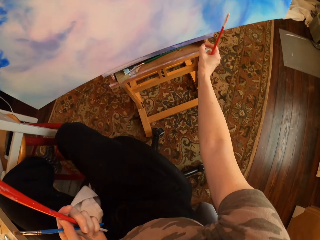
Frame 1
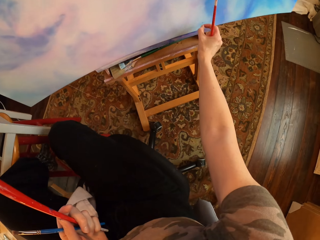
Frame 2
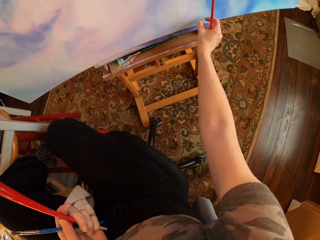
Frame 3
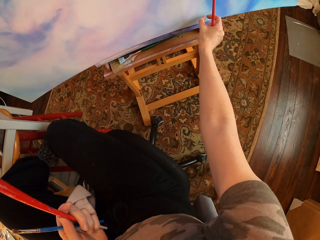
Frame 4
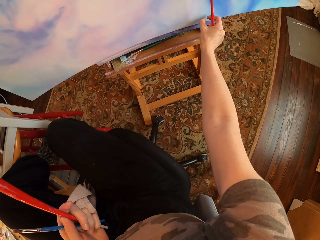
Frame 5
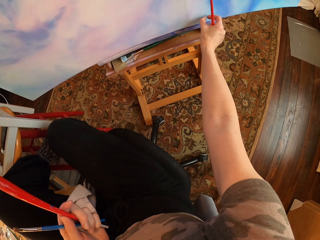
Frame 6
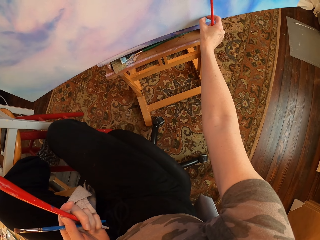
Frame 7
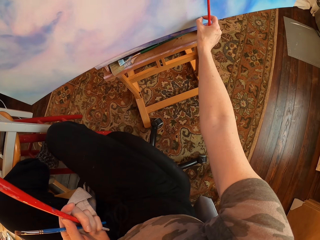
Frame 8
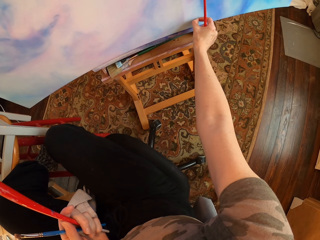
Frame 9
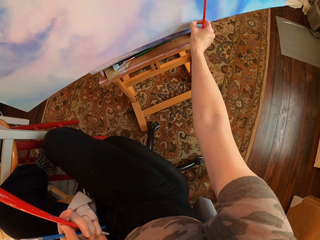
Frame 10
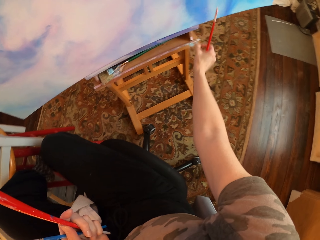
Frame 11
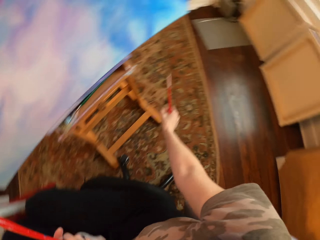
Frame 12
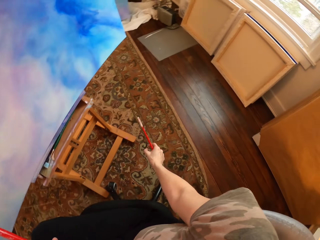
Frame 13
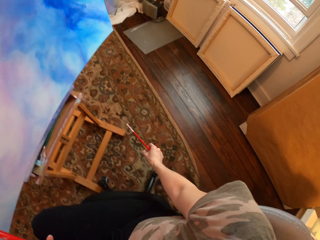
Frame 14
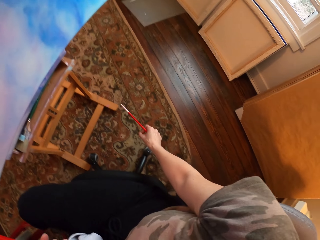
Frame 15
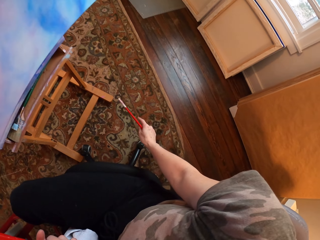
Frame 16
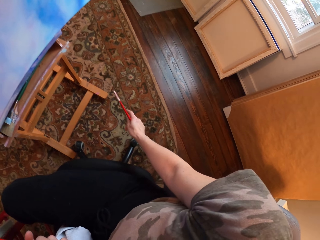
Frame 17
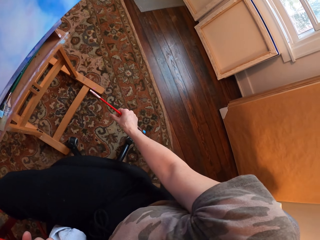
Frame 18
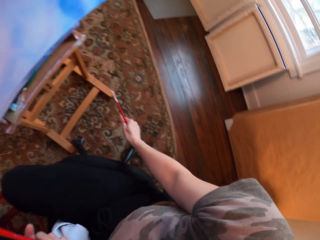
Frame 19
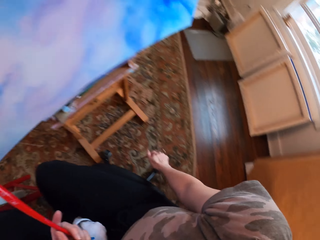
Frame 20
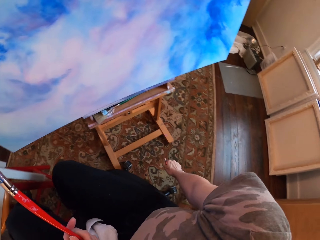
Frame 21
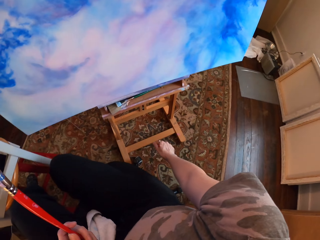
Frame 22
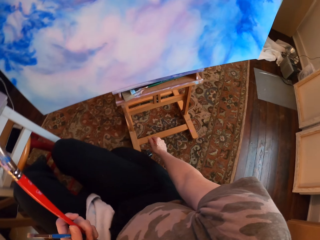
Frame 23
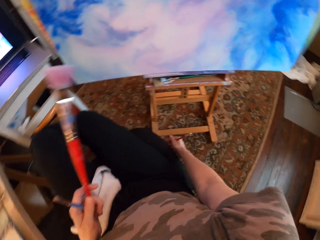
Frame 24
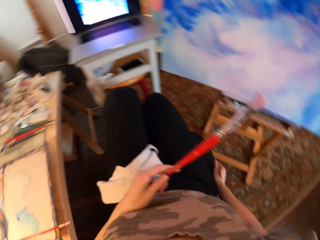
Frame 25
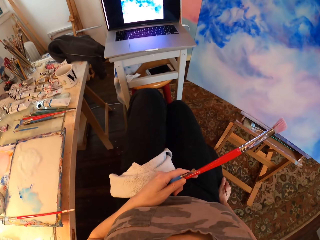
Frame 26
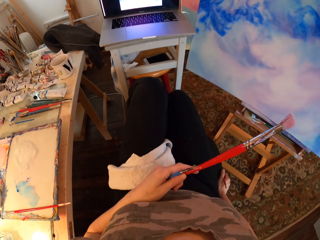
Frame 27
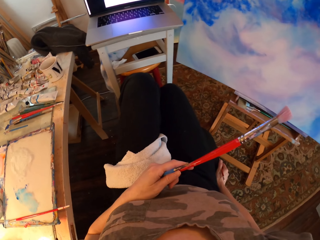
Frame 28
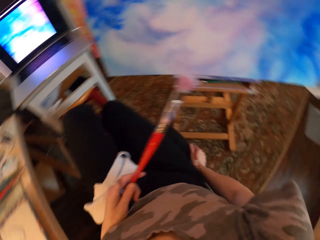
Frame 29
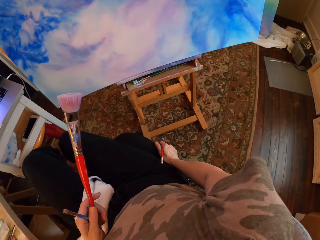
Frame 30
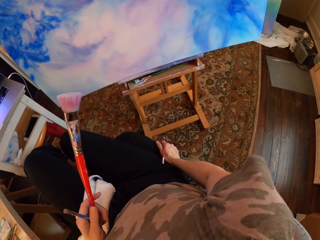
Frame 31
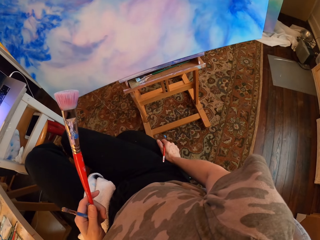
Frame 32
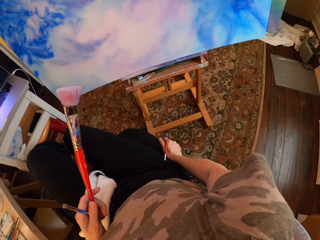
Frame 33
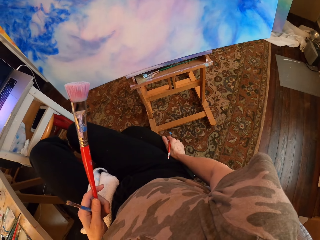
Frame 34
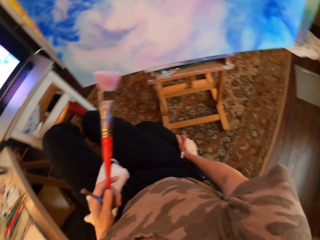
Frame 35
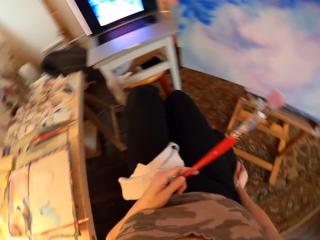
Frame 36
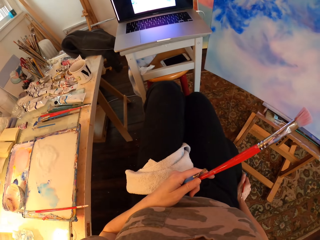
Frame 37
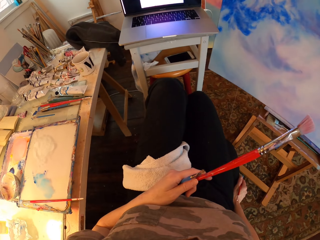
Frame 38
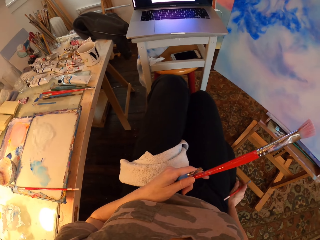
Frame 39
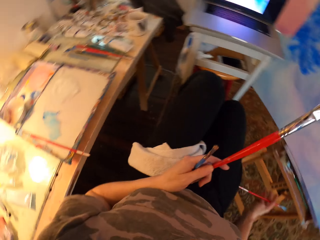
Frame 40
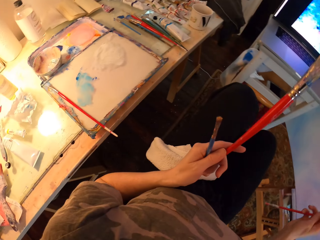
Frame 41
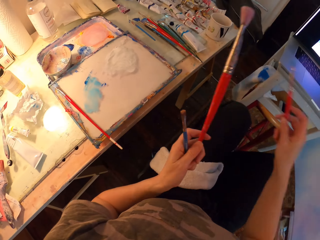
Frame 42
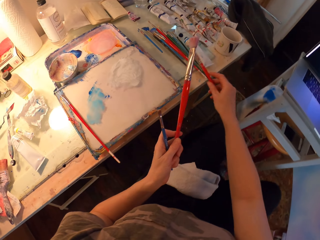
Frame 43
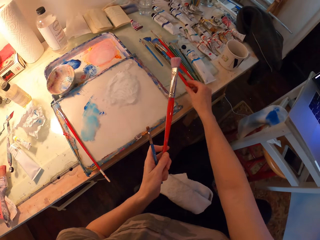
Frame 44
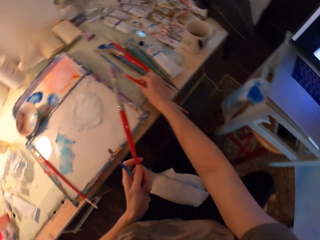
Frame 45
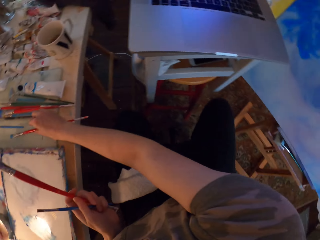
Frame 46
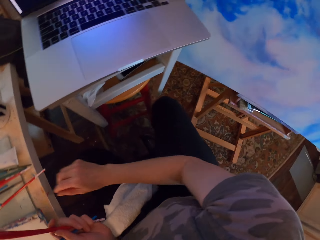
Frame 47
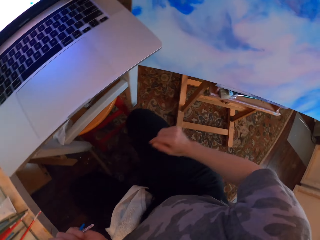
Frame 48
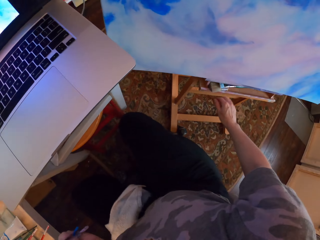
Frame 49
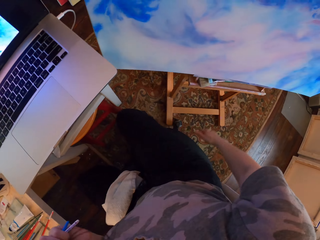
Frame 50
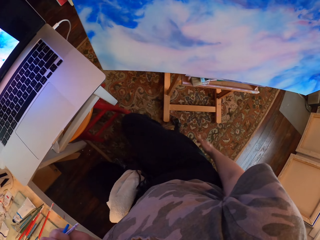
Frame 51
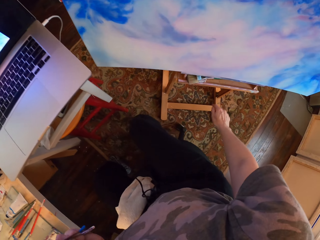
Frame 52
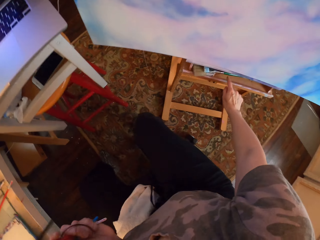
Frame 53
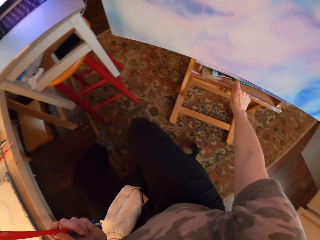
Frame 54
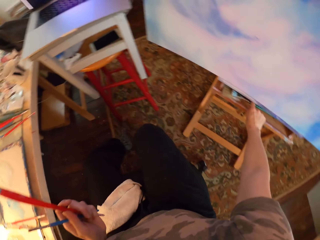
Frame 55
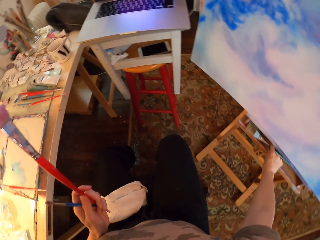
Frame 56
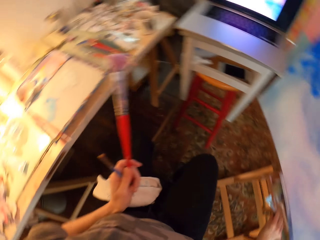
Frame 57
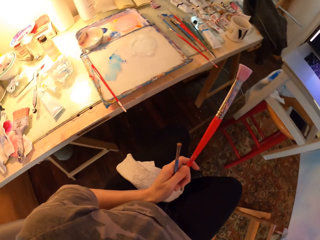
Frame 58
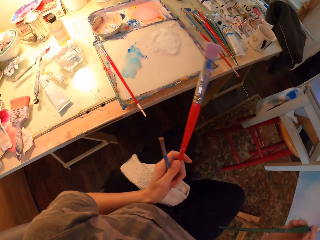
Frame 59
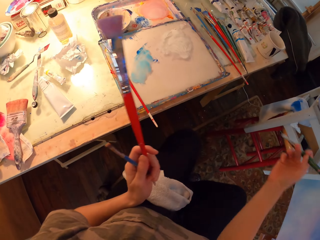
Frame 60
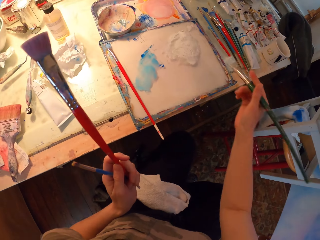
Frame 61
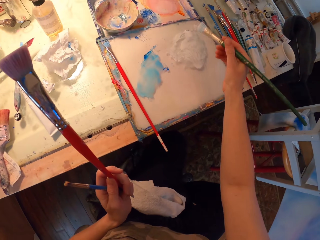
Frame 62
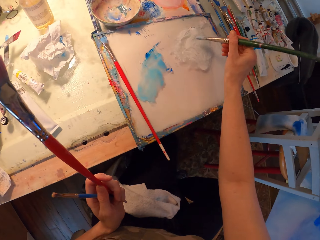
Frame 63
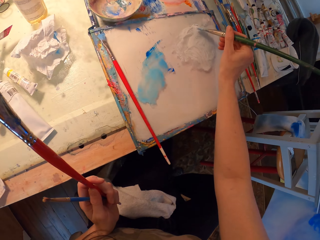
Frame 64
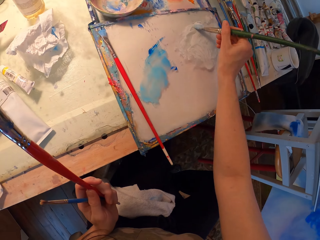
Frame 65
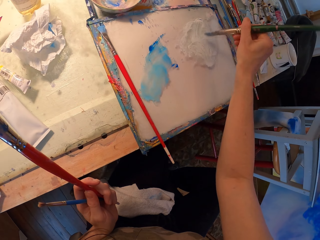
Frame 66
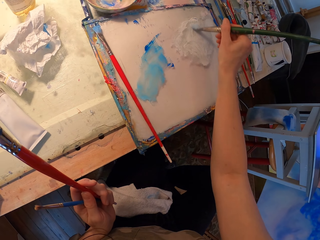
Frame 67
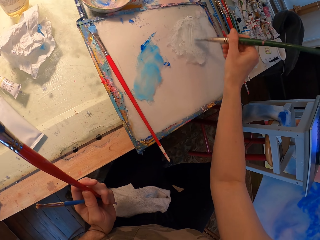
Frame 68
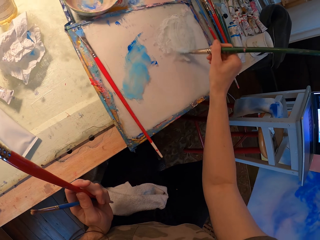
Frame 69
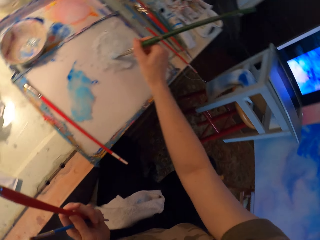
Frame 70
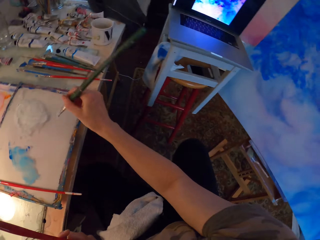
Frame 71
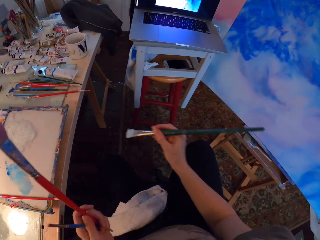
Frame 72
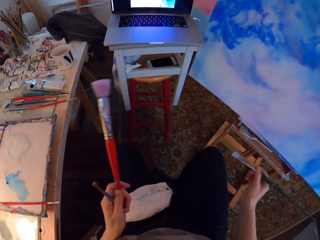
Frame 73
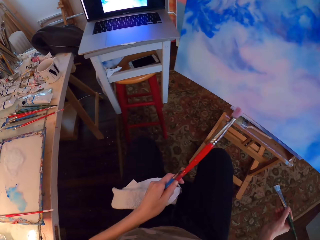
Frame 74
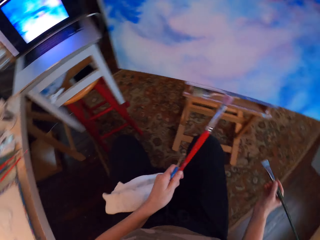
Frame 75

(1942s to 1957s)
The camera wearer removes a smudge on the painting. They hold art brushes. They touch the palette. They hold the art brushes. They do so again. They compare the painting with a picture on the laptop. They look around. They hold the art brushes. They put an art brush on the table. They hold the art brushes. They grab an art brush on the easel. They hold the art brushes. They rub the art brush in white paint. They dip the brush in the water color.

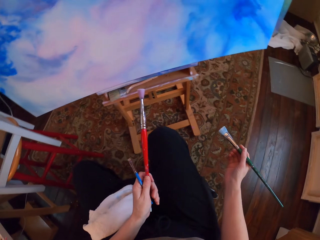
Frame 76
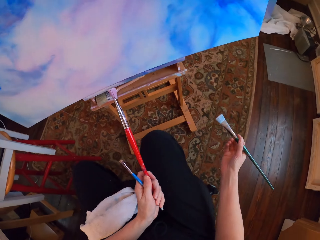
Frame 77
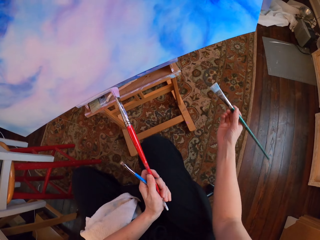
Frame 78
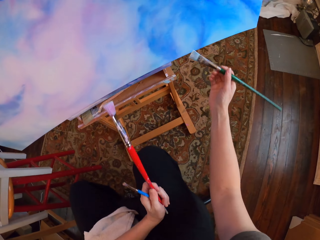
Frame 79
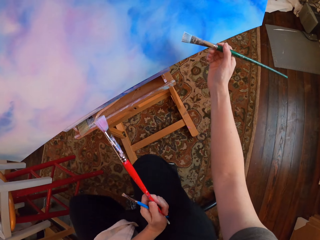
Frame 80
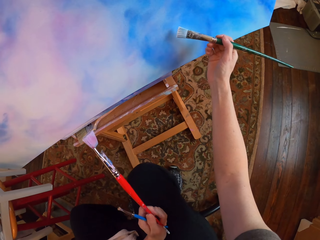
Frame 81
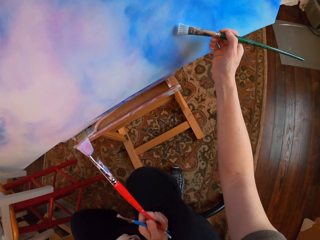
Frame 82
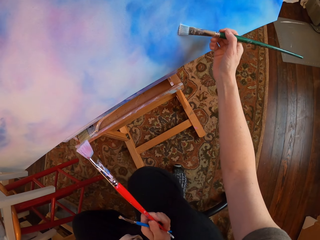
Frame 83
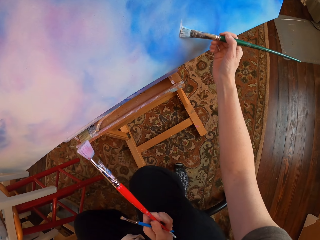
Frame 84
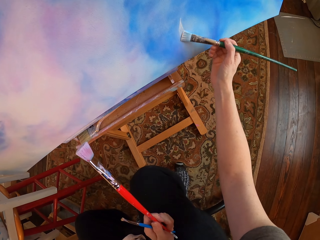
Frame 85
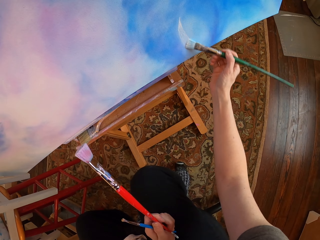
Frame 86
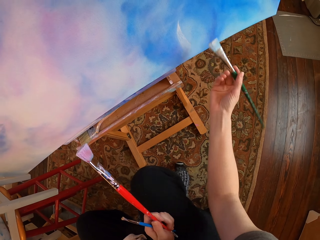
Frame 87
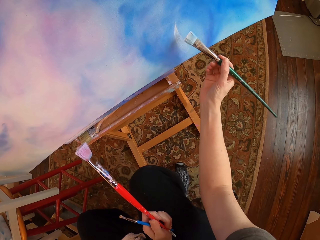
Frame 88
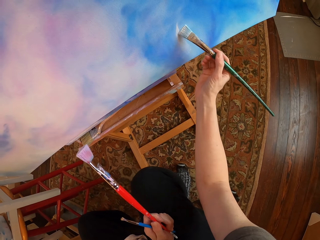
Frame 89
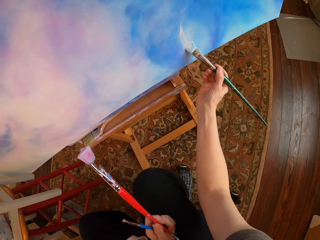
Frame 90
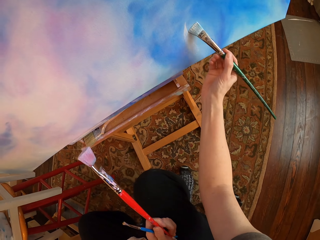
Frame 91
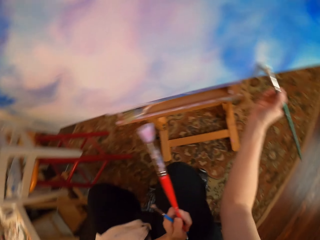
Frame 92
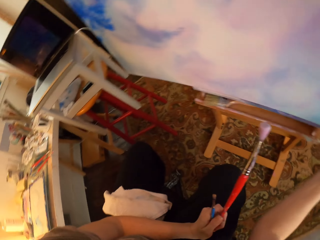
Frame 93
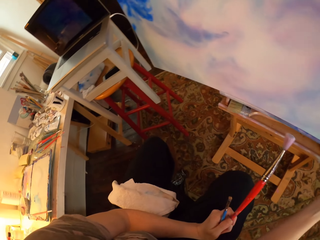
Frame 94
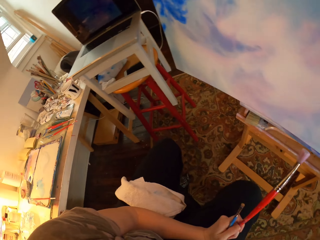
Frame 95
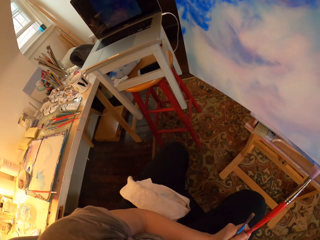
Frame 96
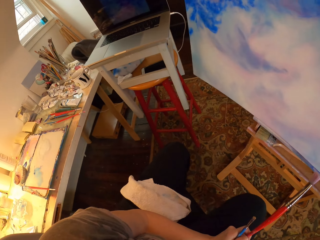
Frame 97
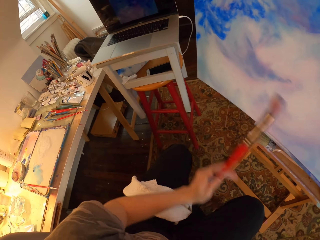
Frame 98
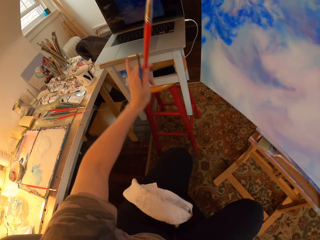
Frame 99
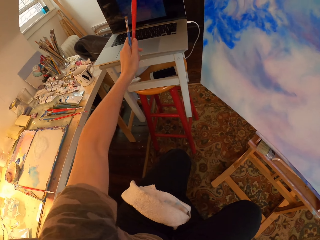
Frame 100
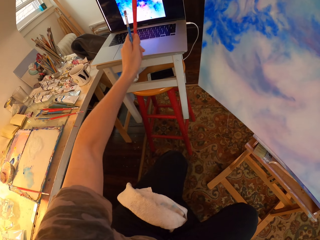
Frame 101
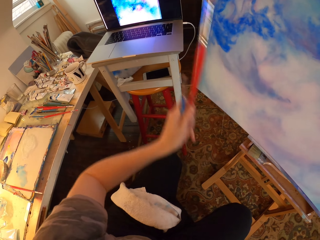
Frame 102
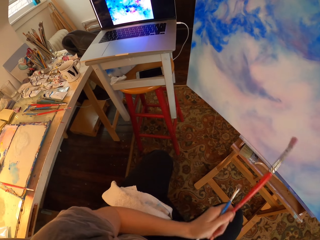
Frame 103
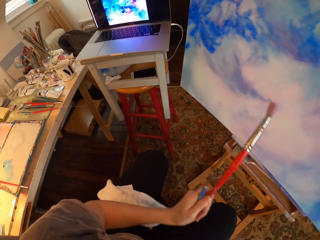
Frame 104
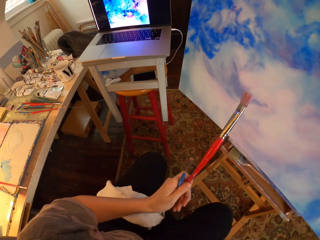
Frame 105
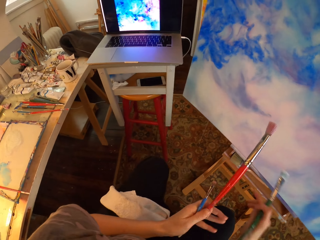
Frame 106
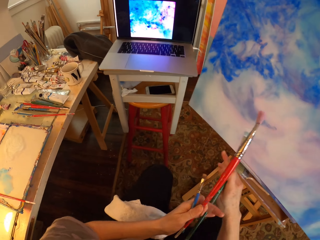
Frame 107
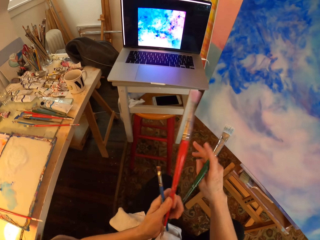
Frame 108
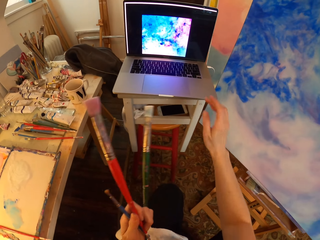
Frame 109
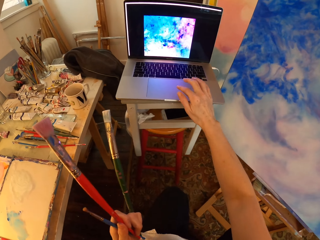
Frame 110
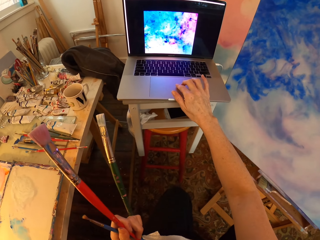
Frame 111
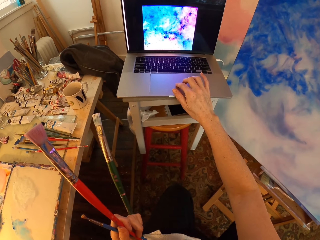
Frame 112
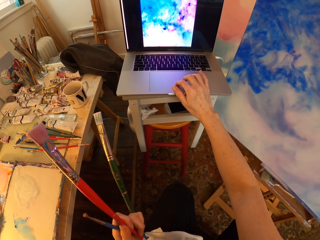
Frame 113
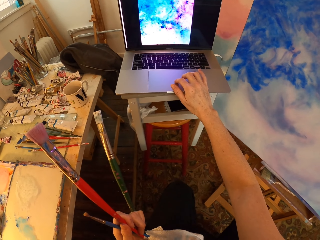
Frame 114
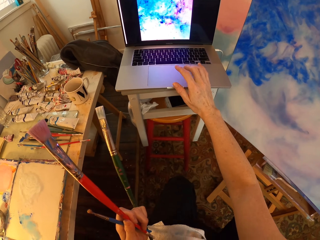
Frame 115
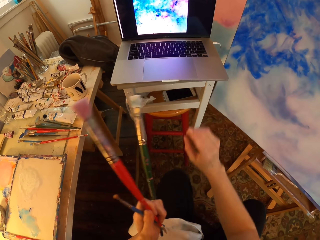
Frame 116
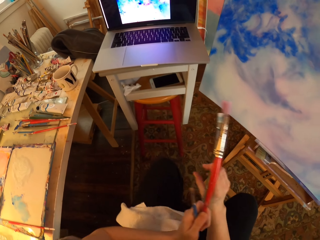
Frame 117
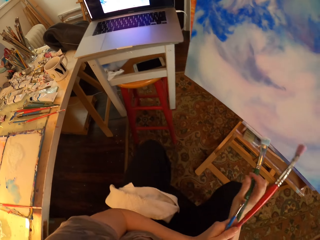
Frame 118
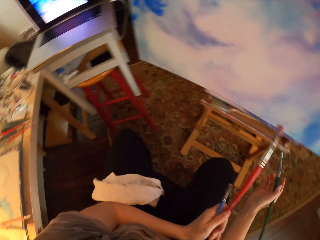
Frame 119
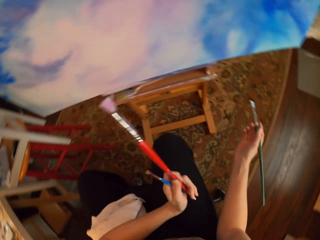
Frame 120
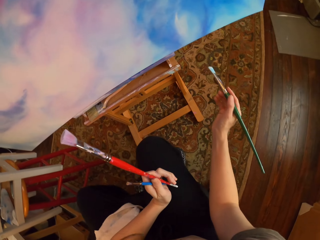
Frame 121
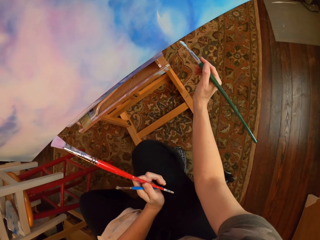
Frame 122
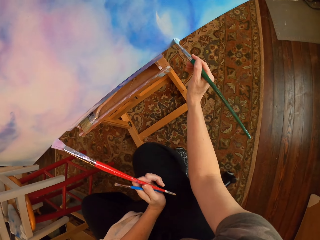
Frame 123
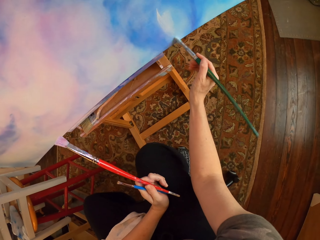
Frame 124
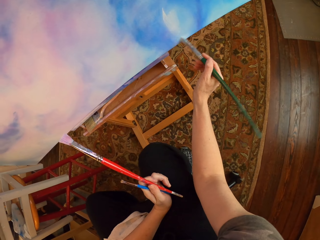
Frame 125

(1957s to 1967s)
The camera wearer paints on a canvas with an art brush. They hold art brushes. They gaze at the laptop. They hold the art brushes. They do so again. They touch the laptop. They hold the art brushes. They scroll the laptop. They hold the art brushes. They paint on the canvas with an art brush.
